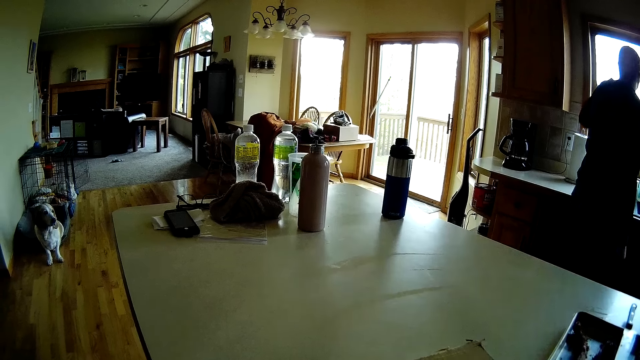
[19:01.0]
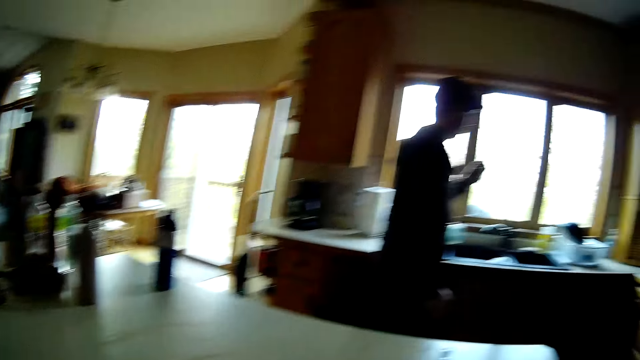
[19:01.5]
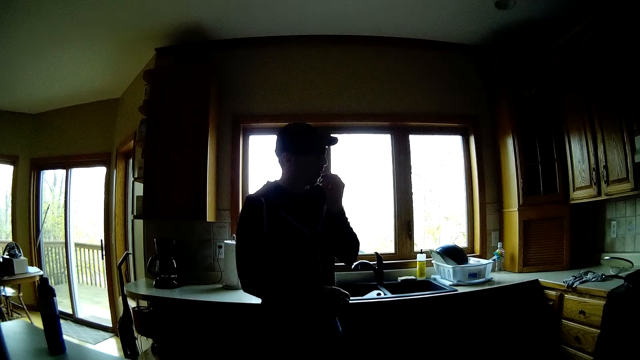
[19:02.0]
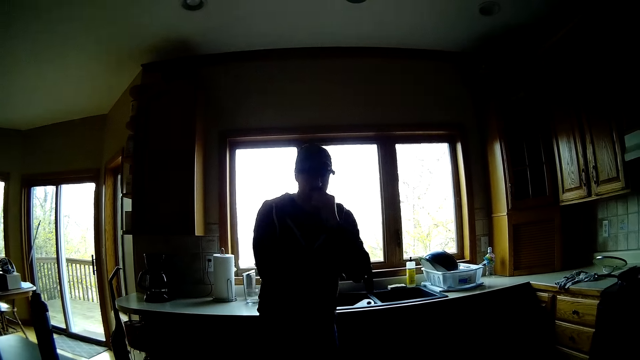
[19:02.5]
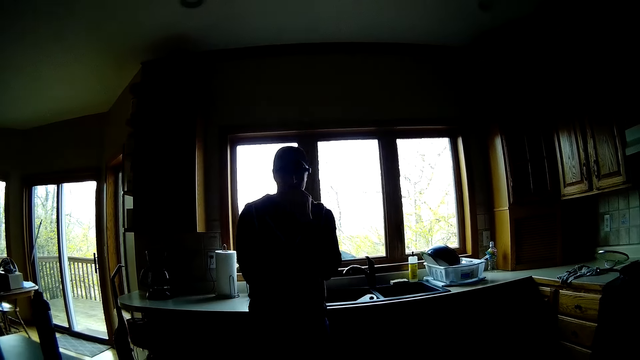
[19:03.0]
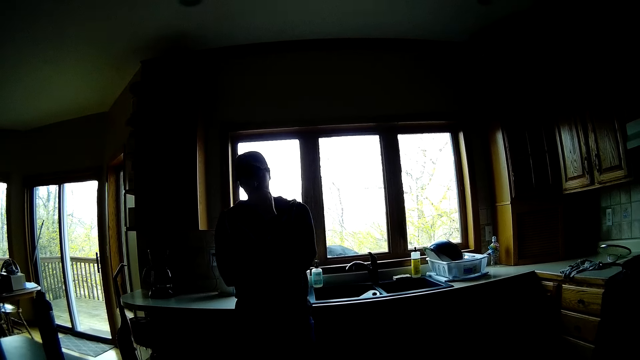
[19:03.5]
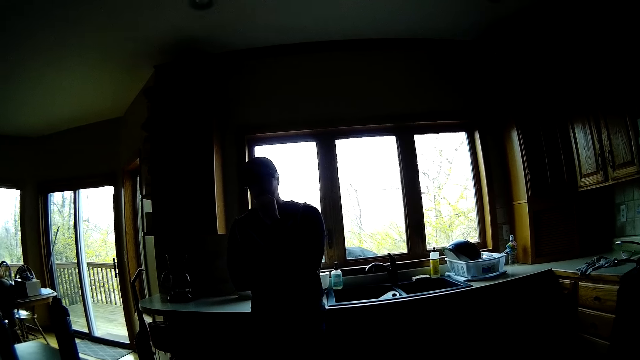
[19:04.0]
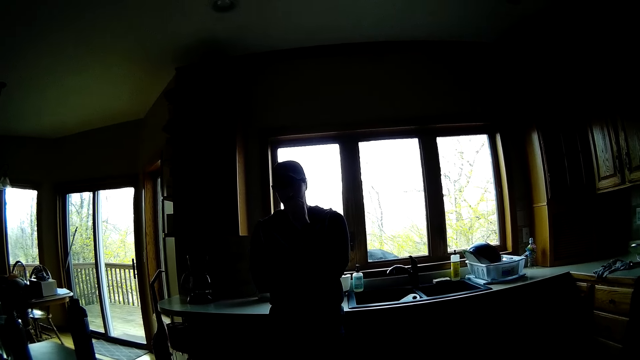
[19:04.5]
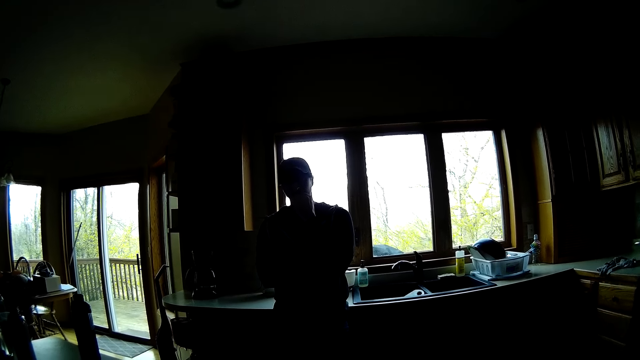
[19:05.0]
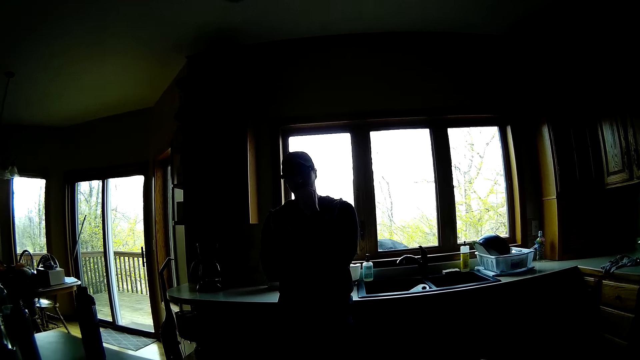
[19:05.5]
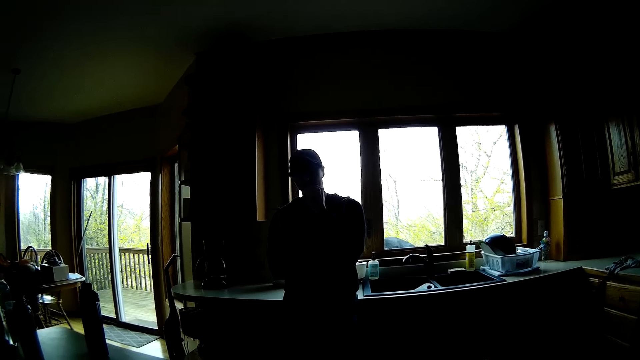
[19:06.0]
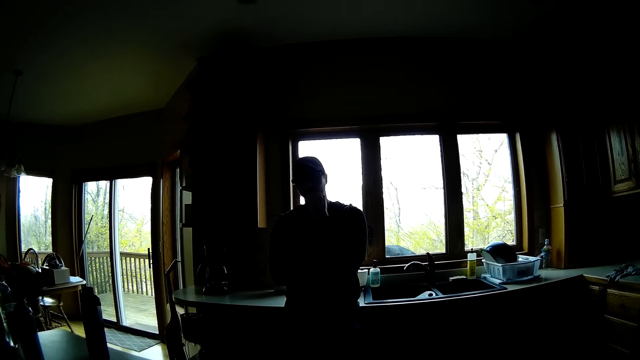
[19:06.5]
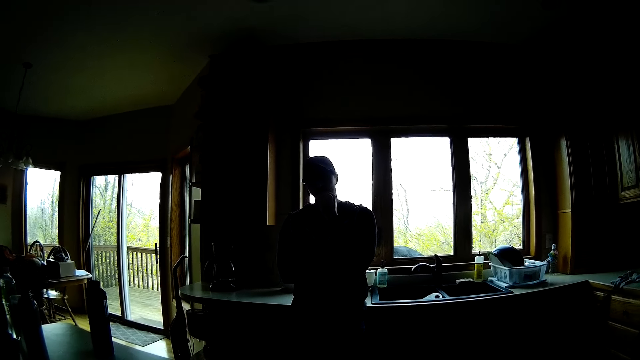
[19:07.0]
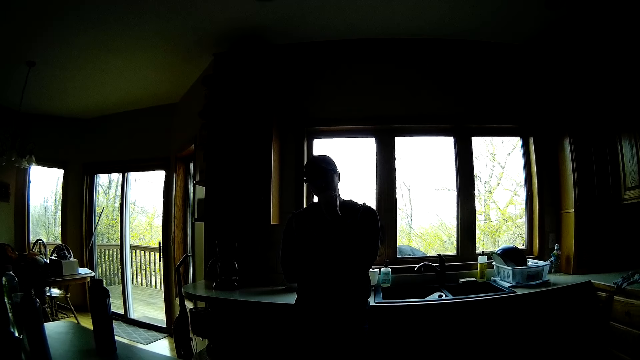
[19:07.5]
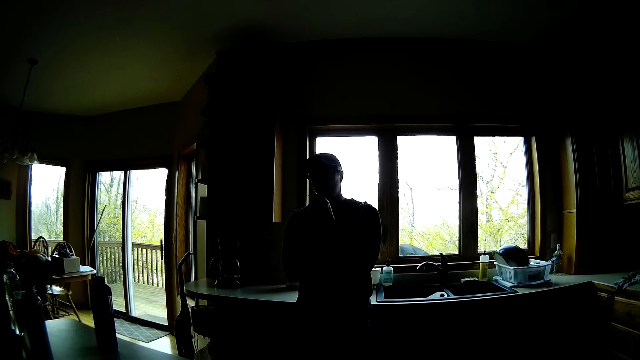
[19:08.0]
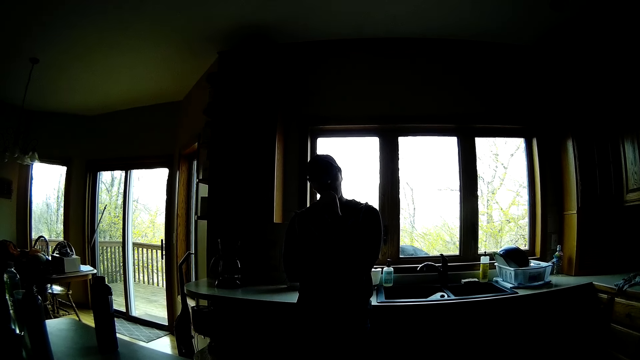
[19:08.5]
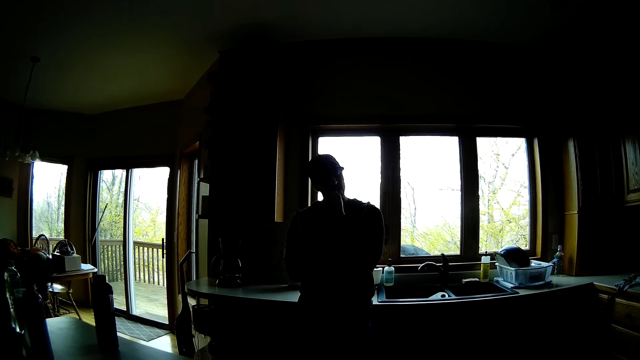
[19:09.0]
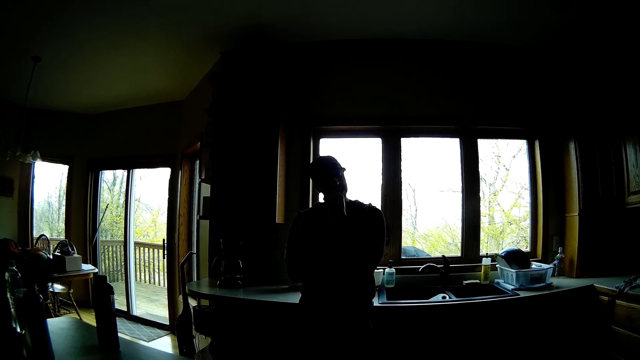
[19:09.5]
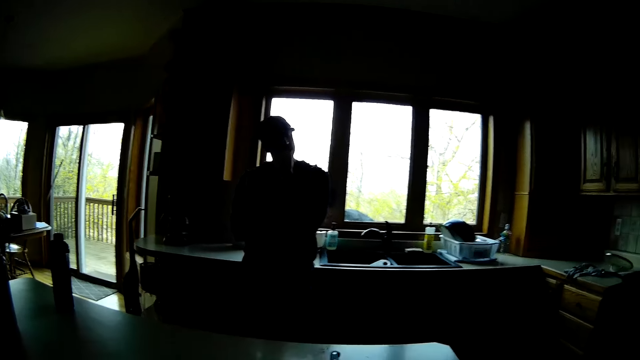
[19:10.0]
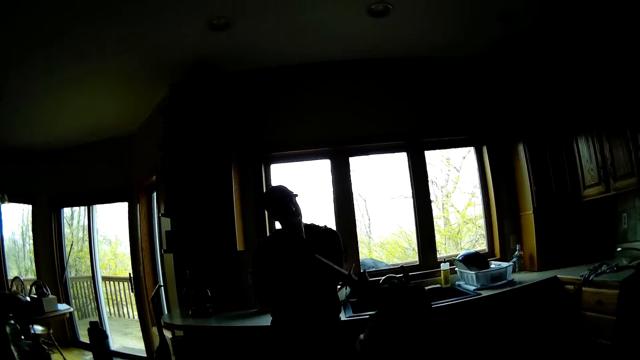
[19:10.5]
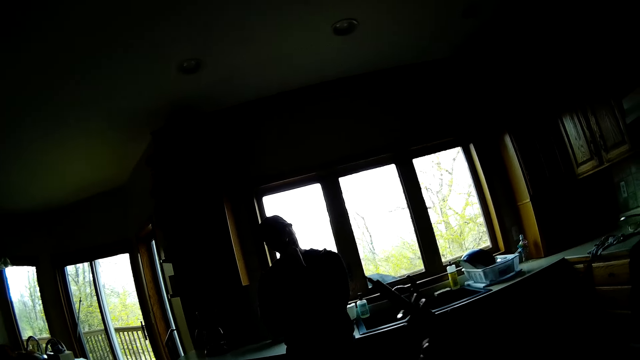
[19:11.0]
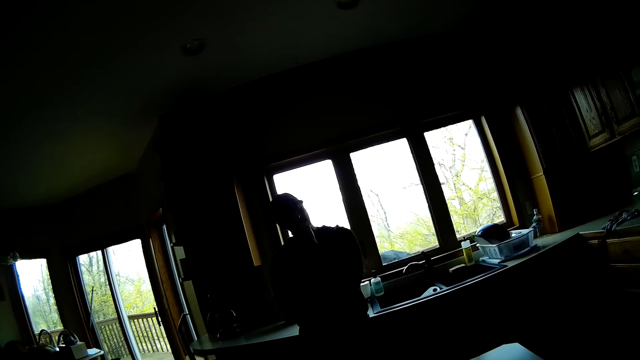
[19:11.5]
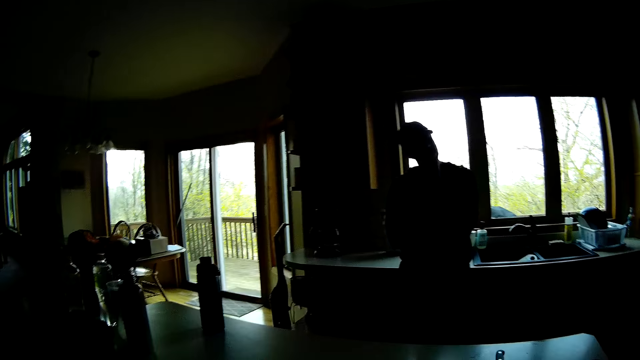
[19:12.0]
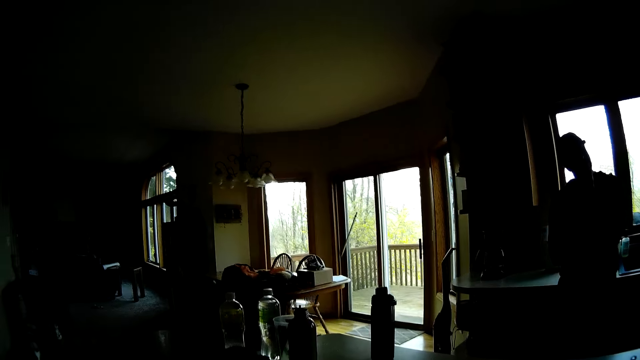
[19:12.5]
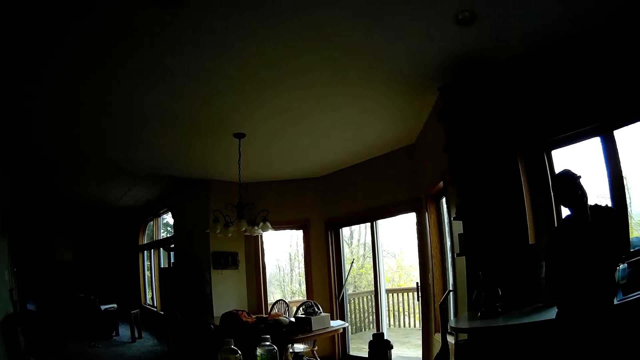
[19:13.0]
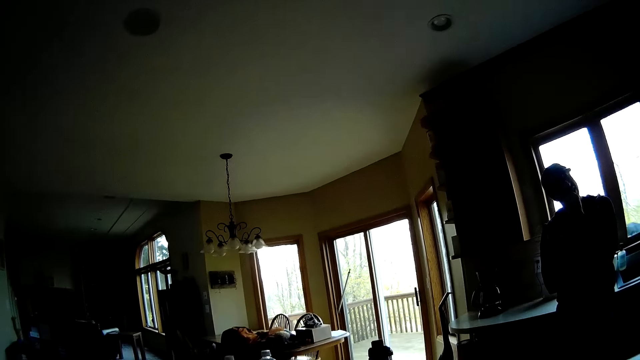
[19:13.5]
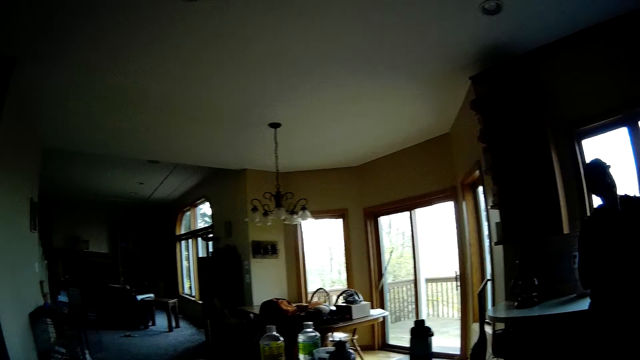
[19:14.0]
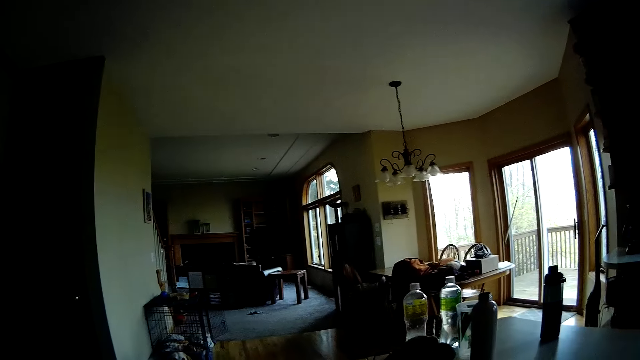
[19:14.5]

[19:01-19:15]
The man picks his tooth with the toothpick in his left hand. The camera wearer converses with the man. They raise their right hand.

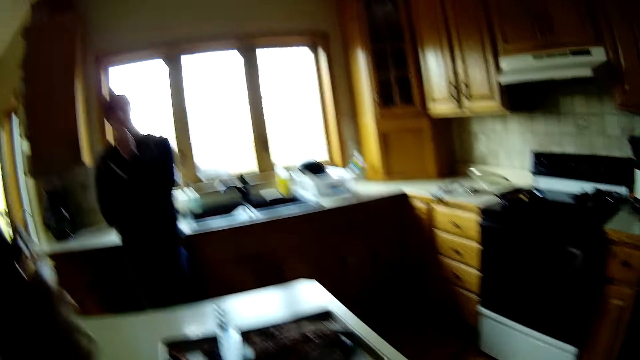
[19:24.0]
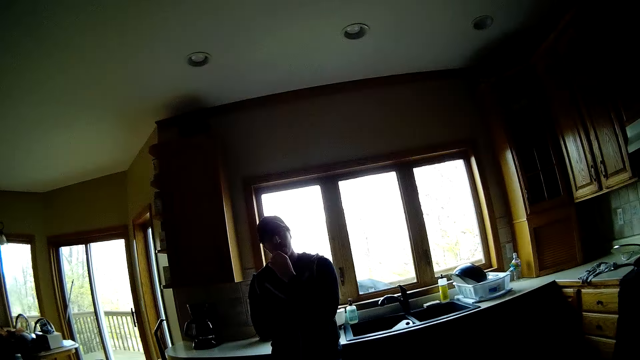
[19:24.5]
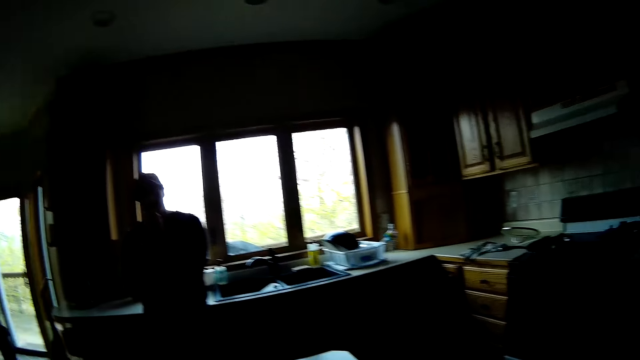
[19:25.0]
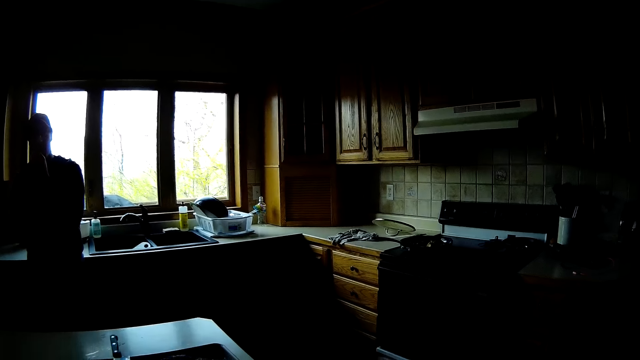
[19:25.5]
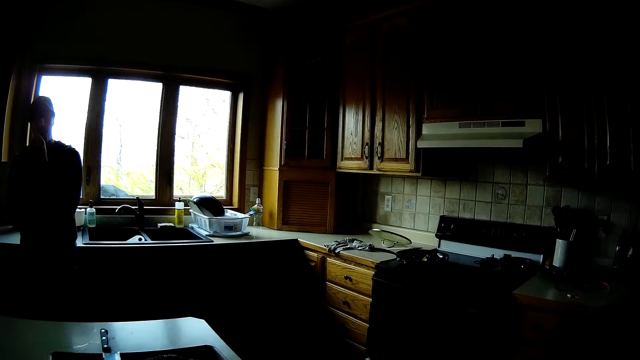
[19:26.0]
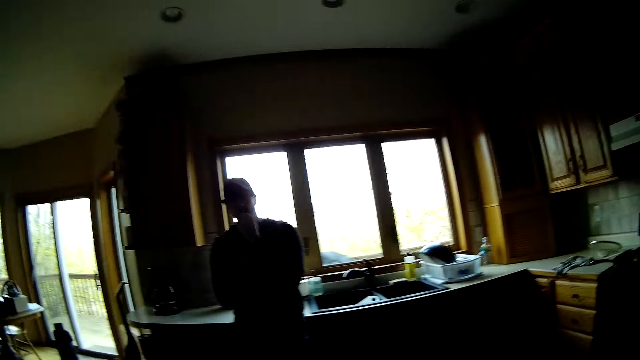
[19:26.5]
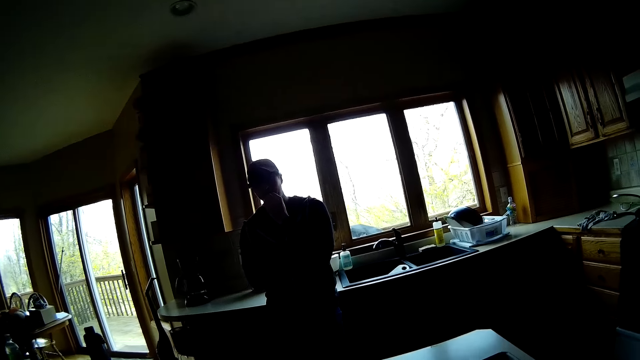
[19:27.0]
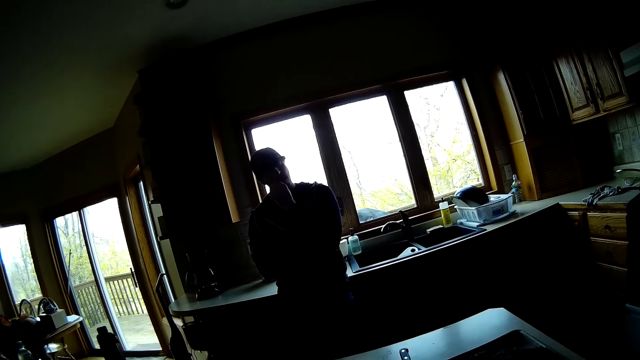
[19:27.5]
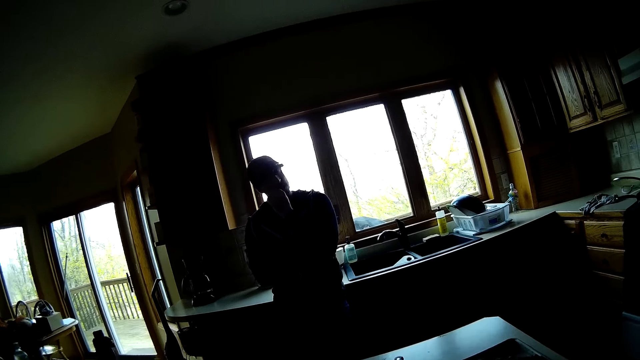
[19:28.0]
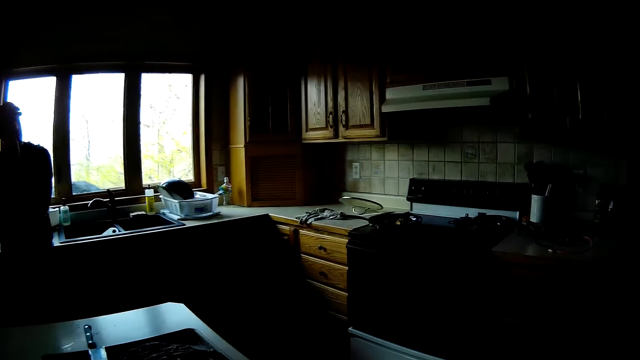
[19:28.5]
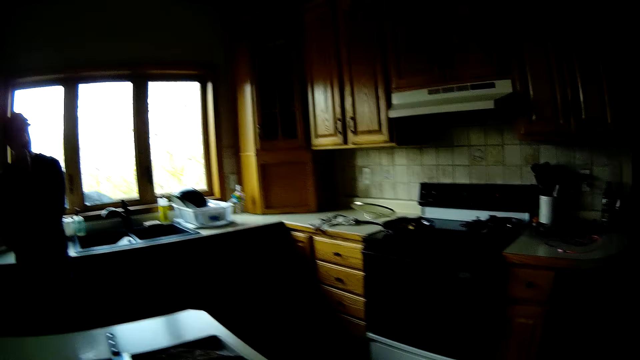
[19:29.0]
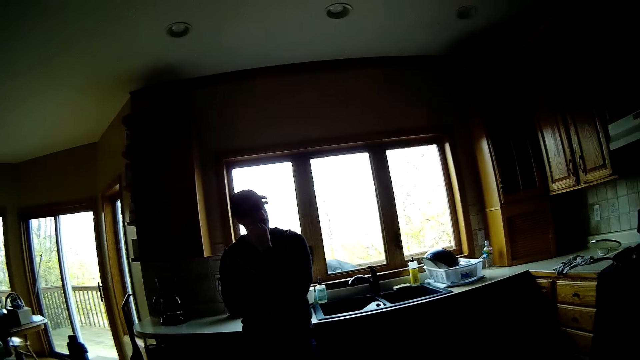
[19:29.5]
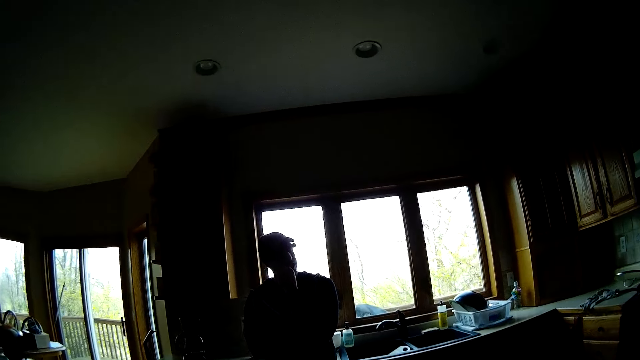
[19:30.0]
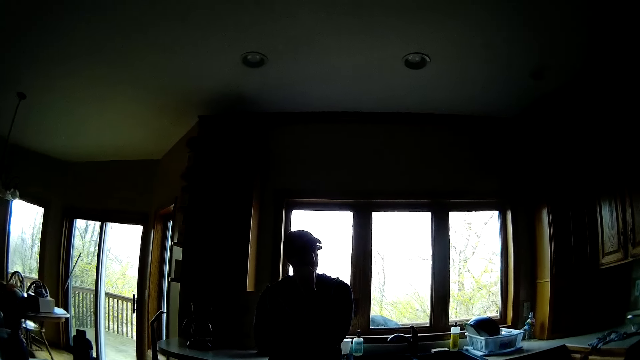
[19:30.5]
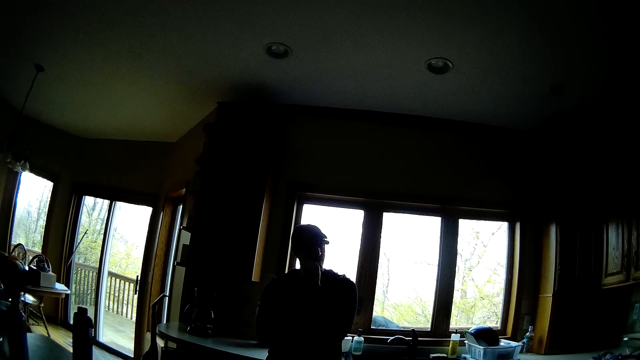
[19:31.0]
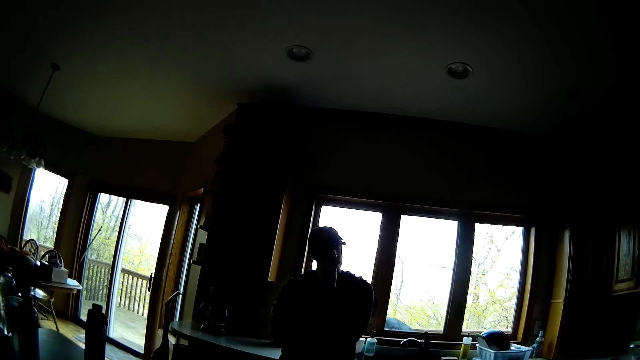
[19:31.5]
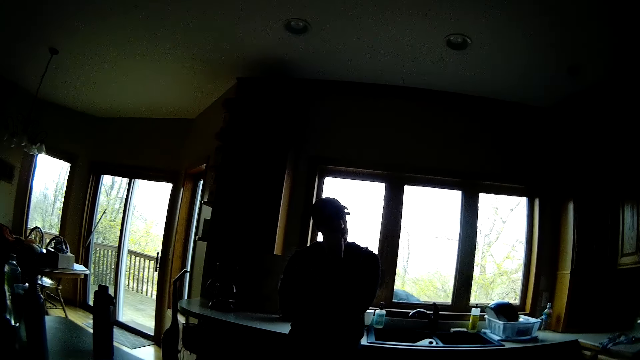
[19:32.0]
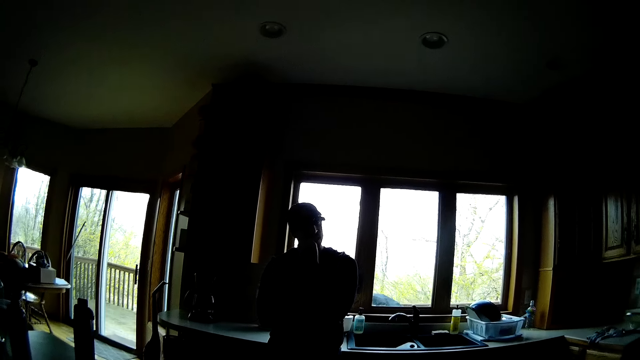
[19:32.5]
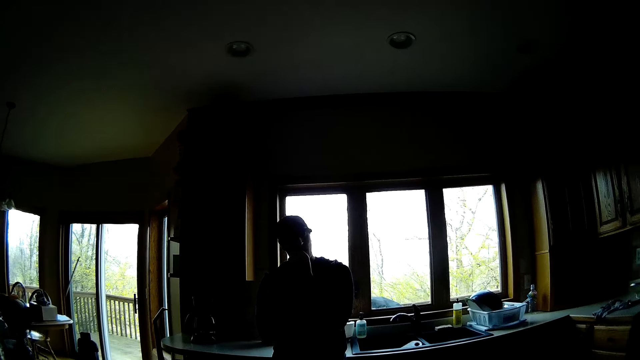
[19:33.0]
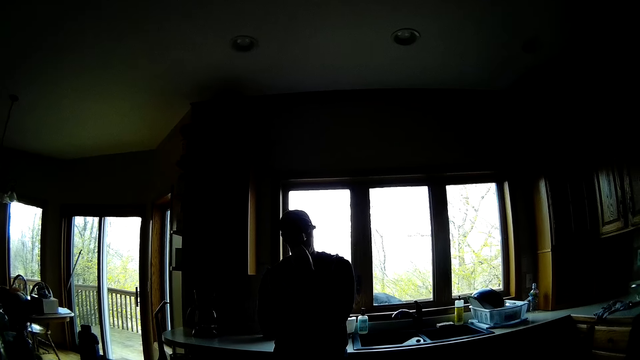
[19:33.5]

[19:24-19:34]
The camera wearer points up. They talk with a man.
